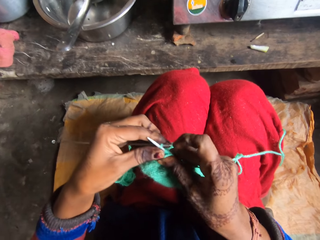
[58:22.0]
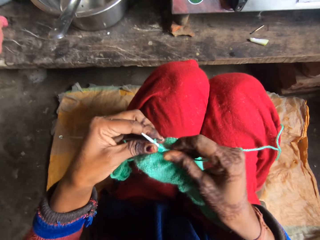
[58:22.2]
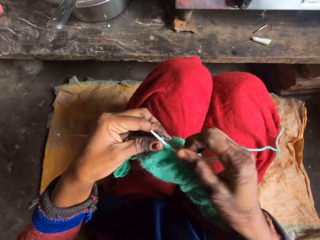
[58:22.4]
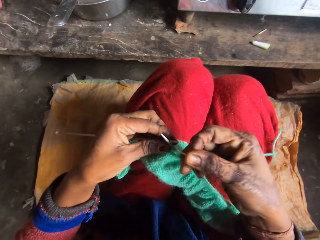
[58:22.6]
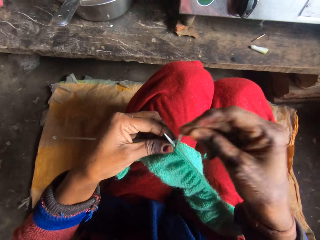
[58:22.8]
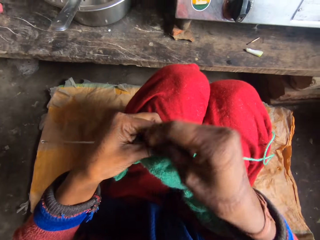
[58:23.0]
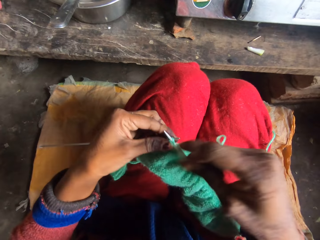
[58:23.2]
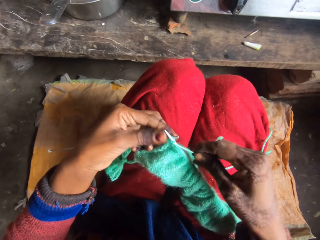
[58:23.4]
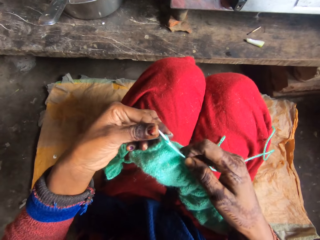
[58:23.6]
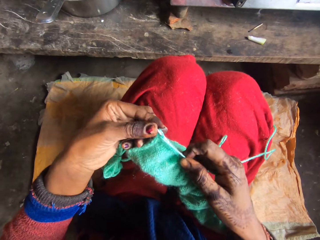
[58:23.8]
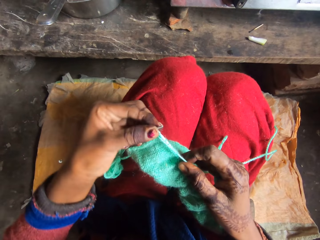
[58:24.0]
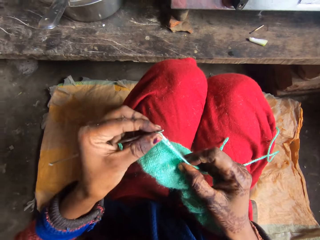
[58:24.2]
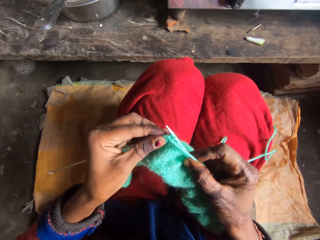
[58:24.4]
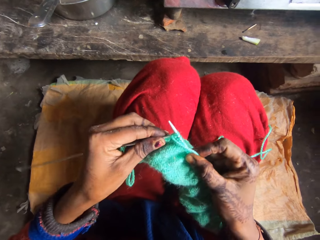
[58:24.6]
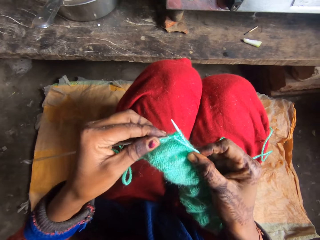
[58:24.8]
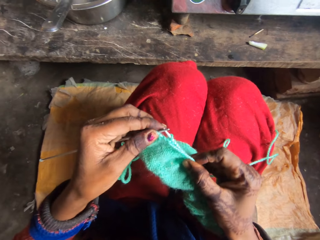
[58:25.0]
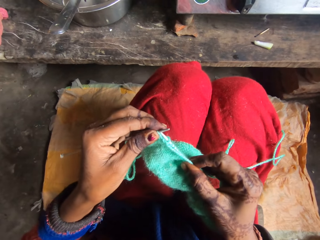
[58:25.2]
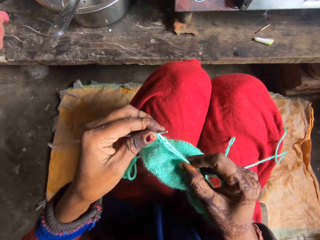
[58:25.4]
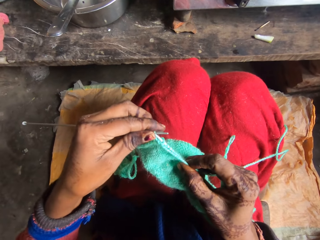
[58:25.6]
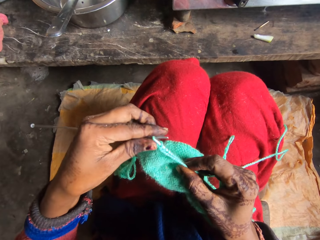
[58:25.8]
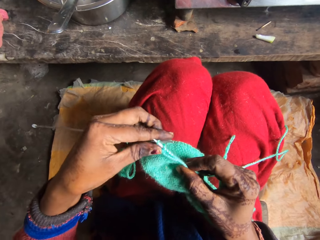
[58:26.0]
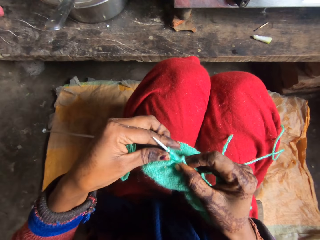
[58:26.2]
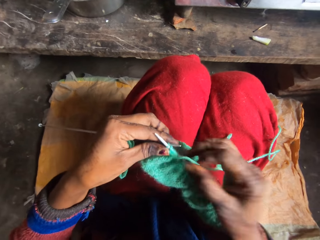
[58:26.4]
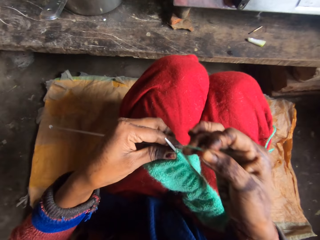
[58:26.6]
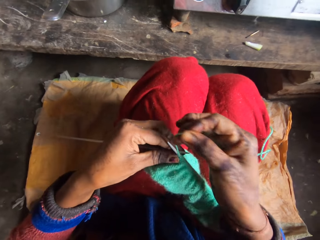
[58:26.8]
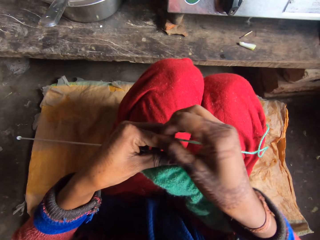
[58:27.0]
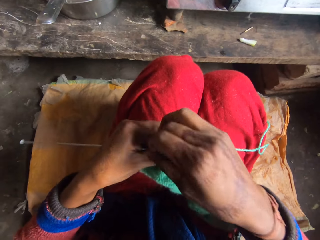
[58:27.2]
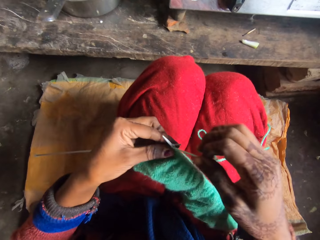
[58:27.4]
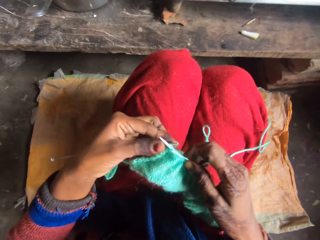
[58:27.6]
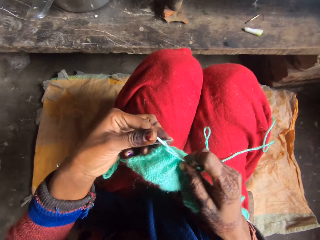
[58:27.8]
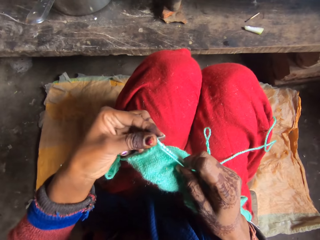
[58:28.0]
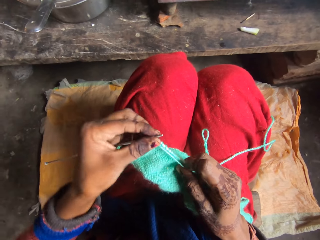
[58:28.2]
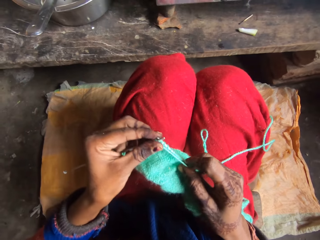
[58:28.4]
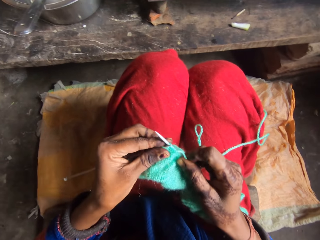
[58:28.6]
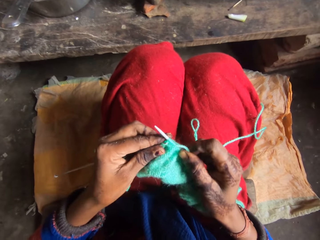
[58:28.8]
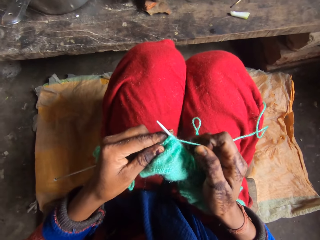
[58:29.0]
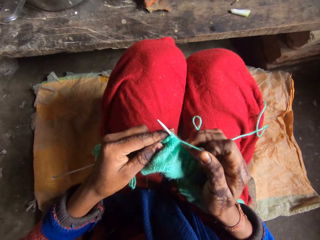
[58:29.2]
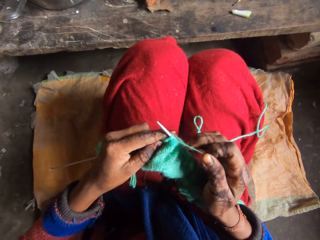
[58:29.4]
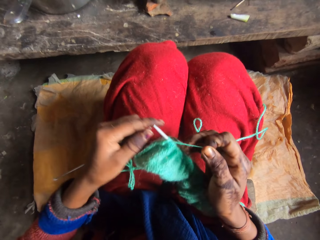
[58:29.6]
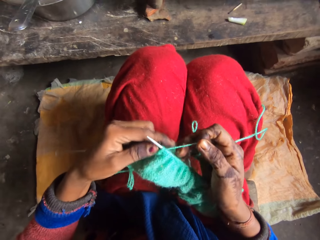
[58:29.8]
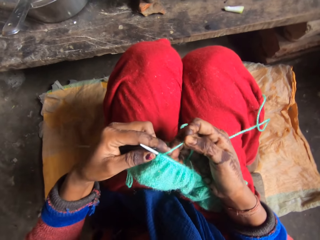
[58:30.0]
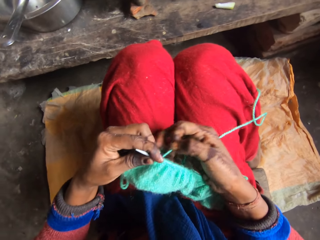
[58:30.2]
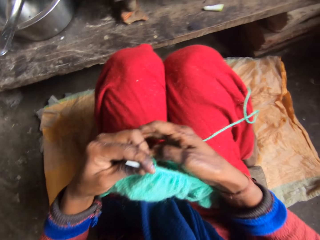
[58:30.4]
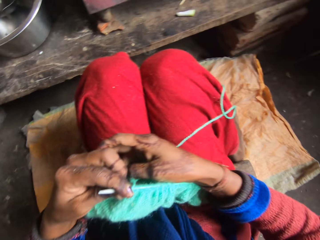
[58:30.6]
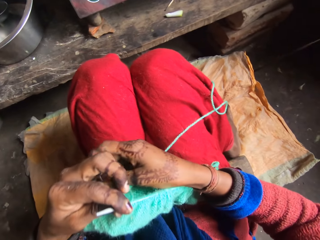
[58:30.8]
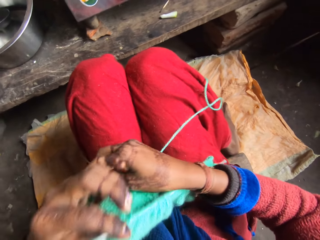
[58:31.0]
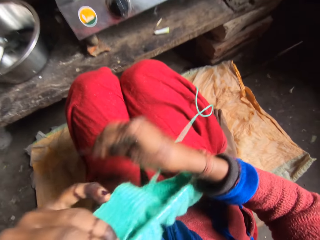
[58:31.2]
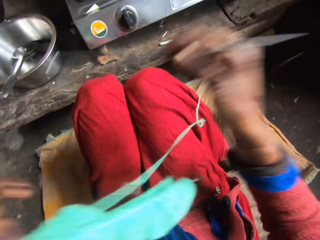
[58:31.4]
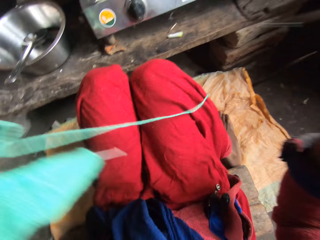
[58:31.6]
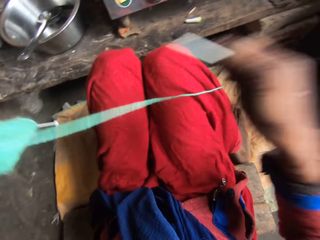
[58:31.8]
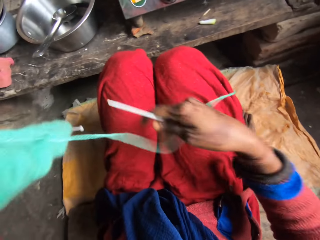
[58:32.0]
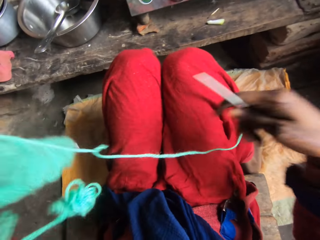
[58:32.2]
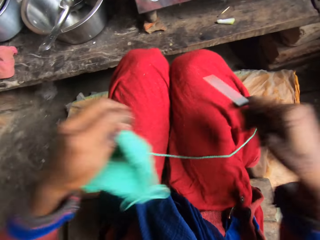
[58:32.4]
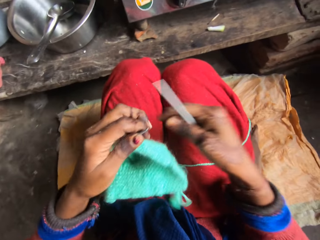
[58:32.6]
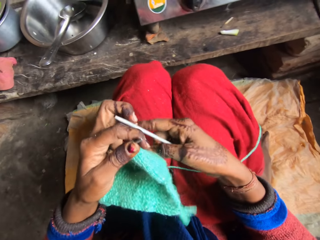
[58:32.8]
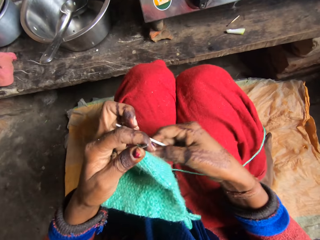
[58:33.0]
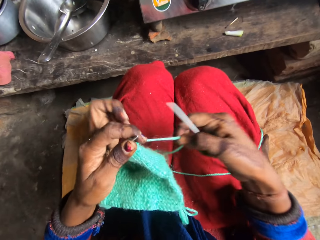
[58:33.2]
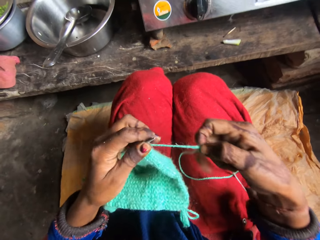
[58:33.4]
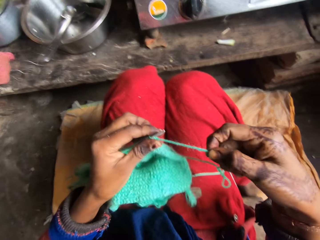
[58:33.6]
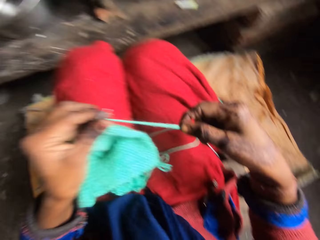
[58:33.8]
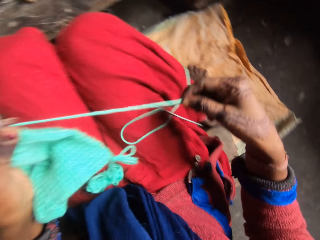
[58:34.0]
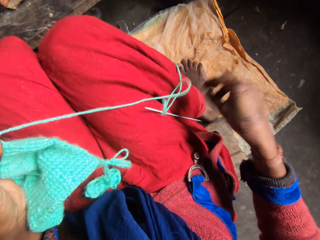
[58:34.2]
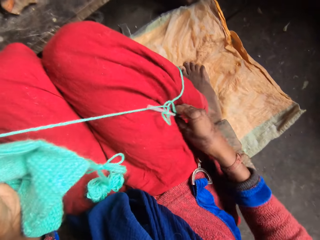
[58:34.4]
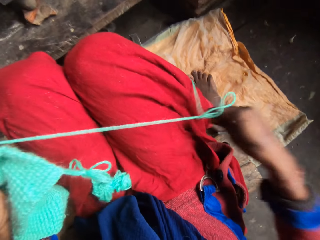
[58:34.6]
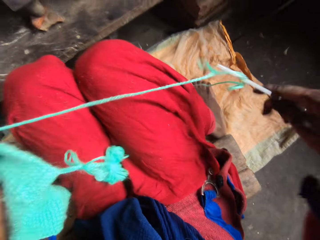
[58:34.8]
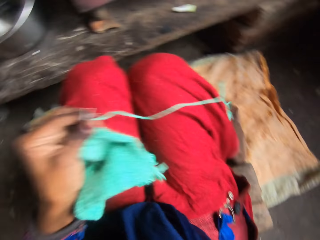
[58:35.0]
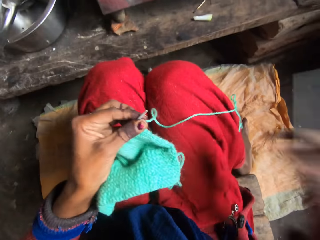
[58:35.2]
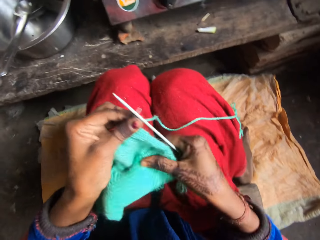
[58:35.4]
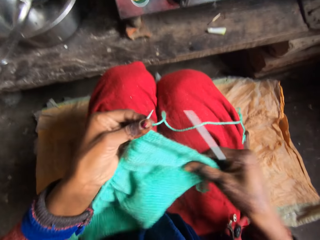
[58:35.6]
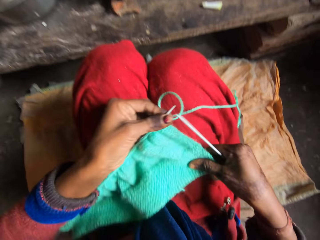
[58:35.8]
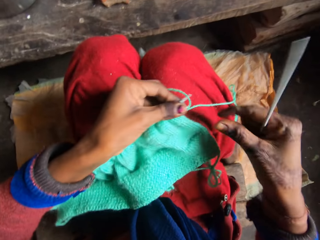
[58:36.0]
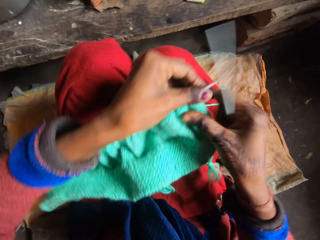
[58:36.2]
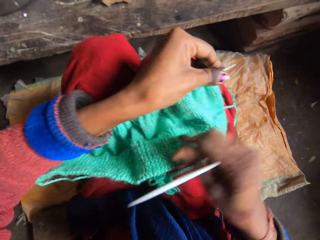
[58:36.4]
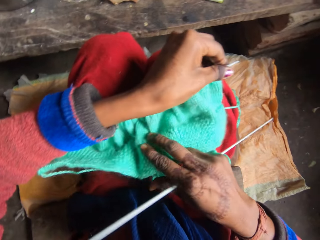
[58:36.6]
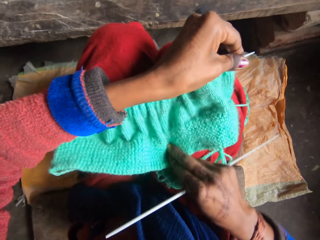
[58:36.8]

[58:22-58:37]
The camera wearer rolls the yarn over the needle. They knit the yarn with the needle. They roll the yarn over the needle and knit the yarn with the needle. They adjust the yarn. They move the fabric. They stretch the fabric.

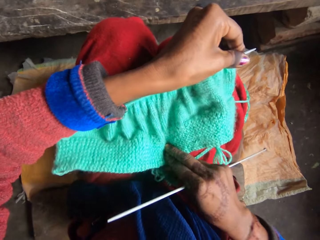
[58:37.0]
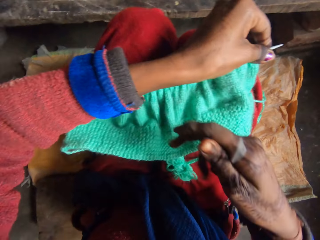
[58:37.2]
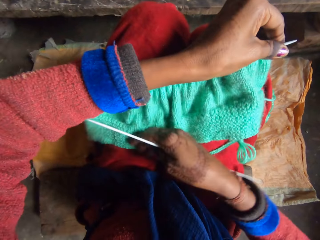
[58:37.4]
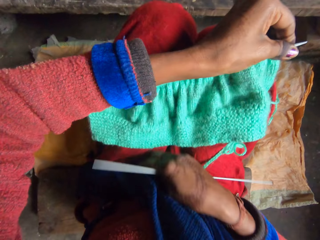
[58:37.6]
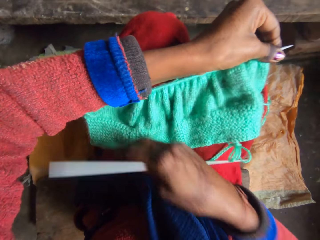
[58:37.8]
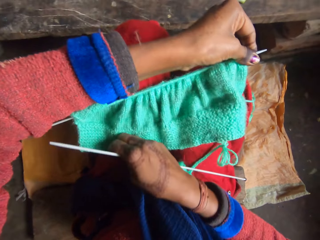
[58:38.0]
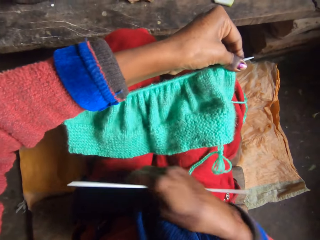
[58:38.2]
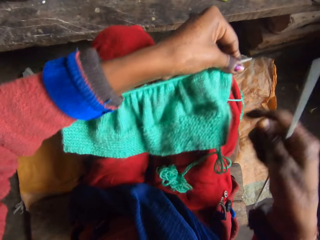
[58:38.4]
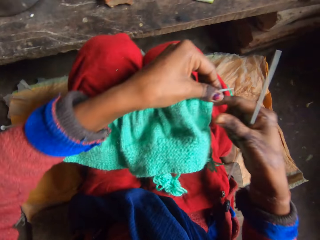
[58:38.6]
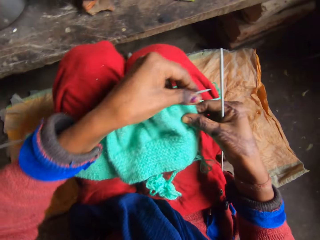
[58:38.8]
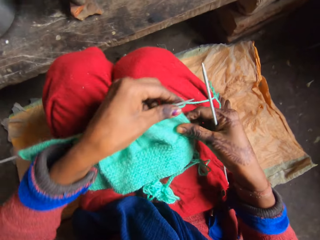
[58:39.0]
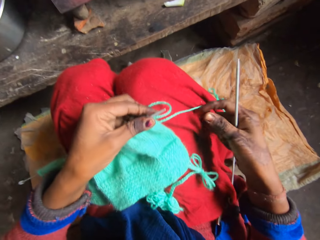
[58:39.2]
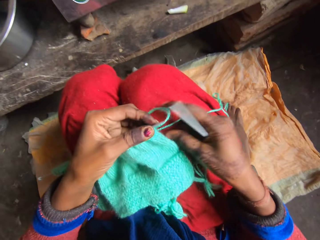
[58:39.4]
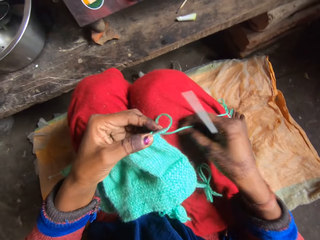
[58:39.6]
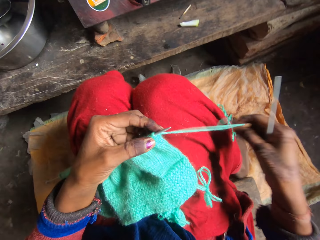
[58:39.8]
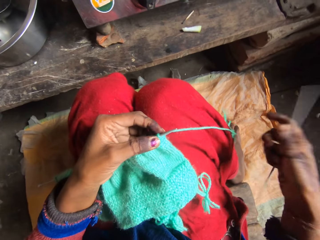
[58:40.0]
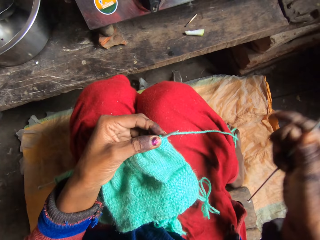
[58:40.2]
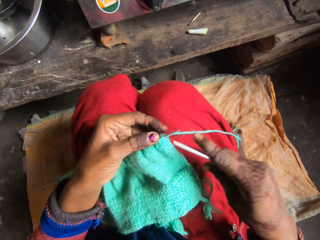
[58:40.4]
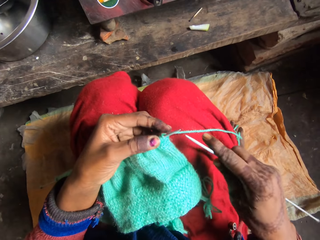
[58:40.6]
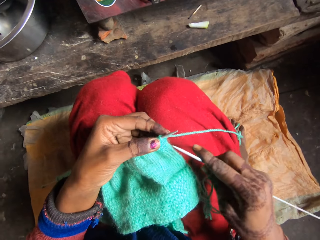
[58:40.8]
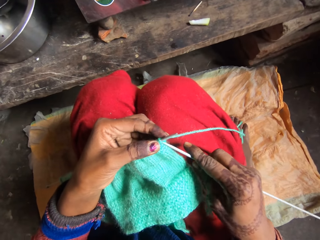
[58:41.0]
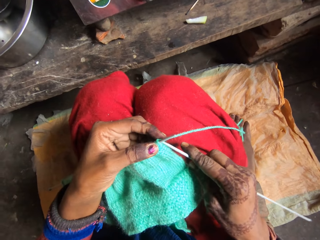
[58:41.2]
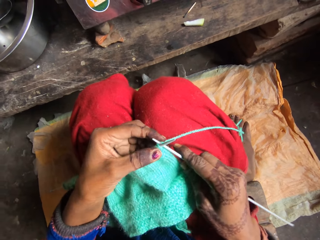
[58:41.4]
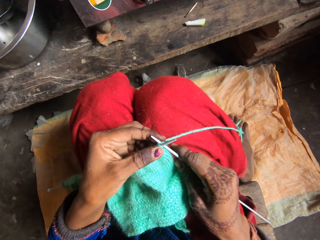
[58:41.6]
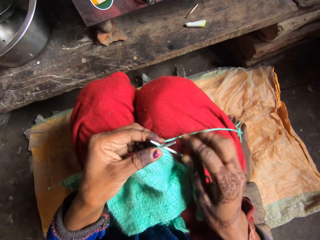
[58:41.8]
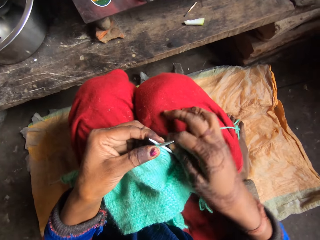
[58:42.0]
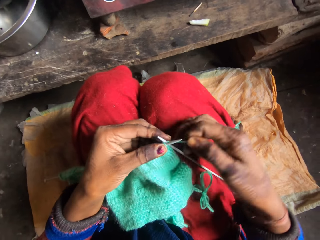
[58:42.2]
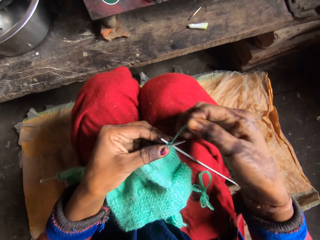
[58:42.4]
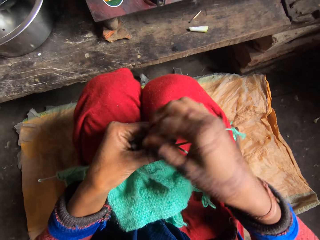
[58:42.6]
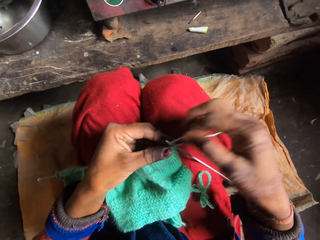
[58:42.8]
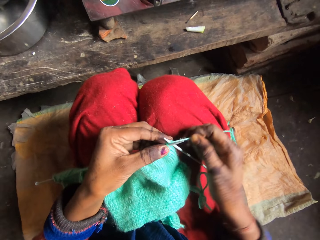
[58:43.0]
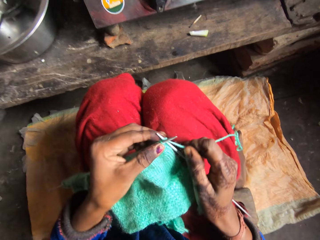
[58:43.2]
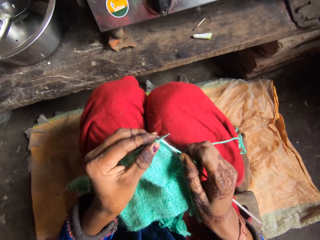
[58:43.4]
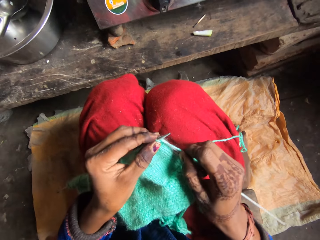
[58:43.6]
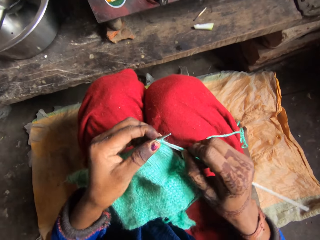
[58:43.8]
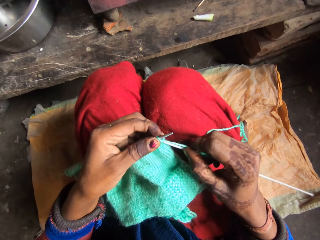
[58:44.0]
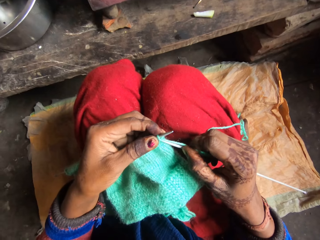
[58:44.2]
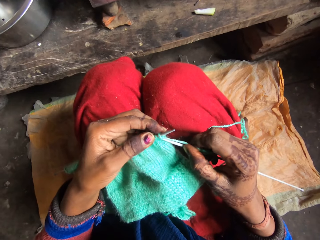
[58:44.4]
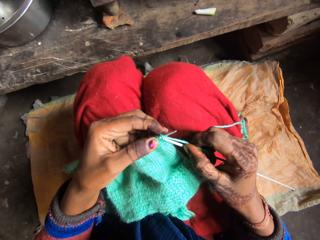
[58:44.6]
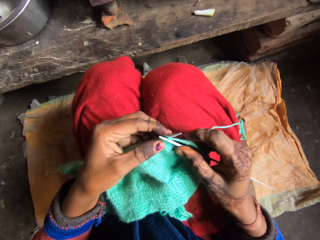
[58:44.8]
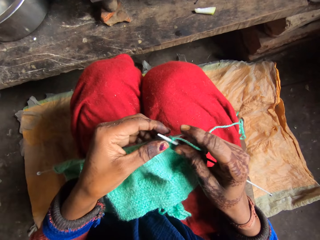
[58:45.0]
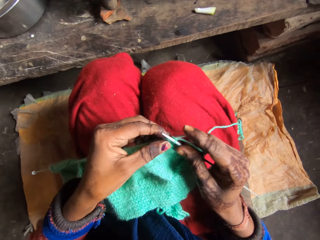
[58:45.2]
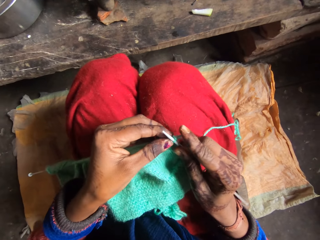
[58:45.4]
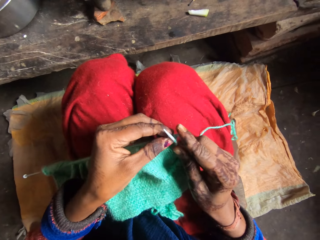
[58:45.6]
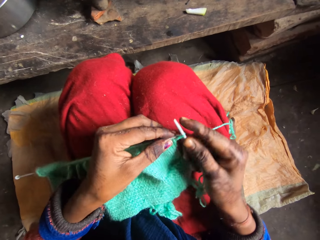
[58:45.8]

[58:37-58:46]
The camera wearer puts the needle or stick in the yarn. They roll the yarn over the needle. They move the stick. They knit the yarn with the needle.
